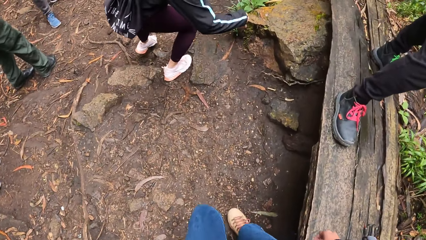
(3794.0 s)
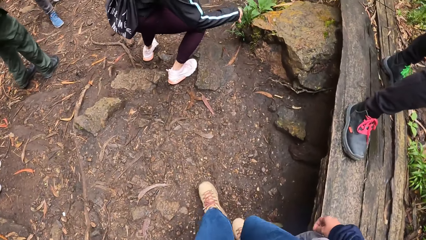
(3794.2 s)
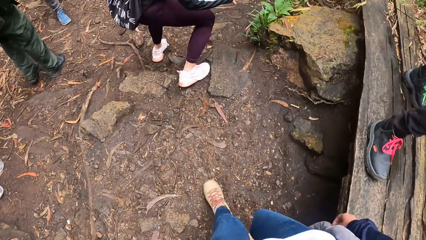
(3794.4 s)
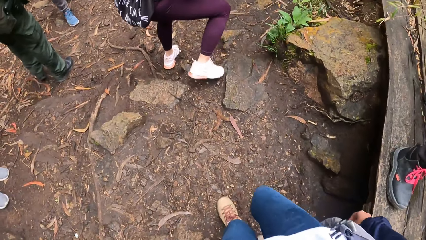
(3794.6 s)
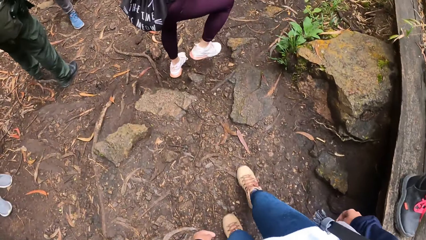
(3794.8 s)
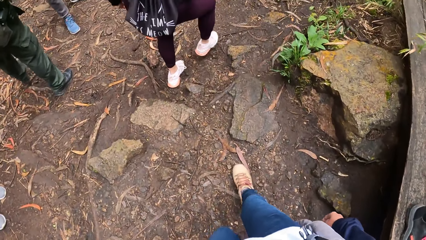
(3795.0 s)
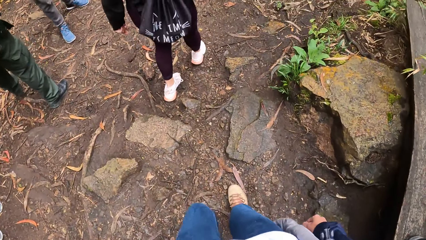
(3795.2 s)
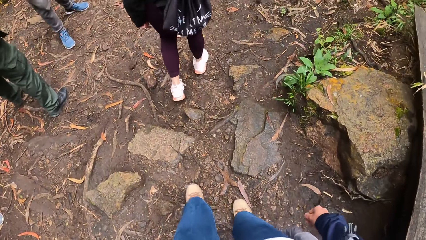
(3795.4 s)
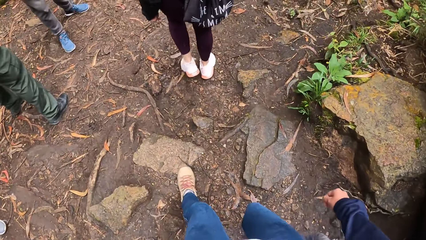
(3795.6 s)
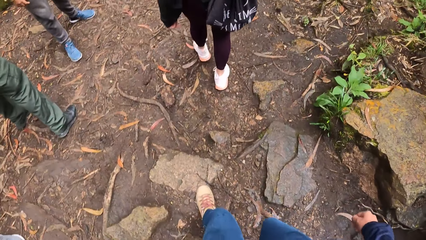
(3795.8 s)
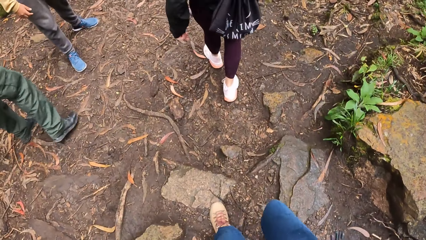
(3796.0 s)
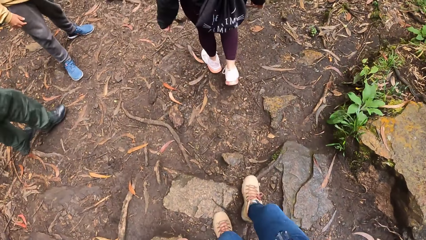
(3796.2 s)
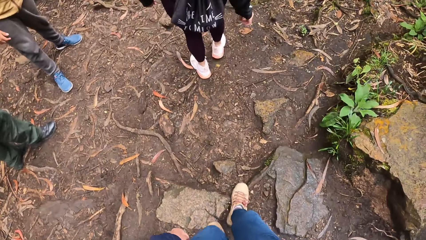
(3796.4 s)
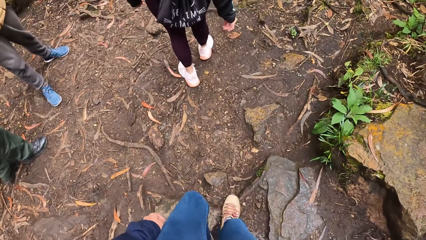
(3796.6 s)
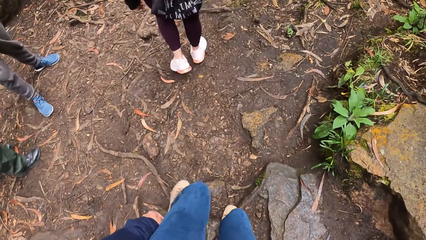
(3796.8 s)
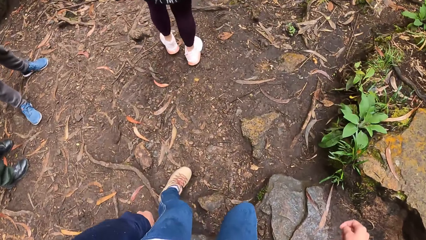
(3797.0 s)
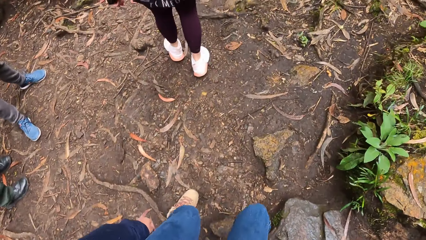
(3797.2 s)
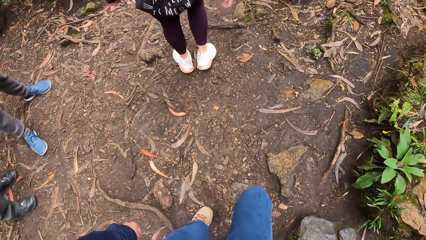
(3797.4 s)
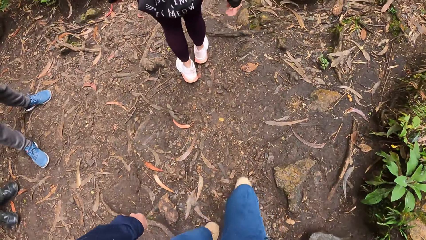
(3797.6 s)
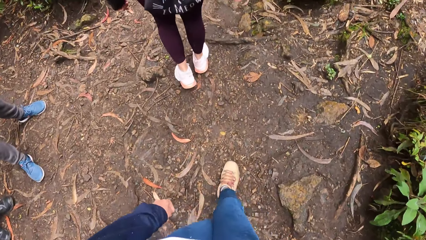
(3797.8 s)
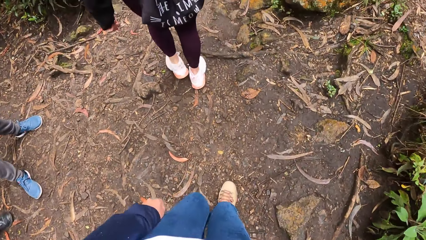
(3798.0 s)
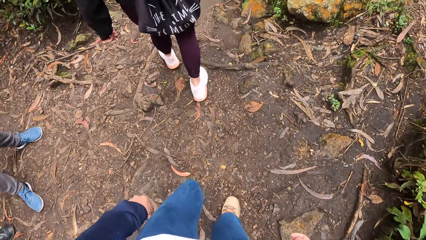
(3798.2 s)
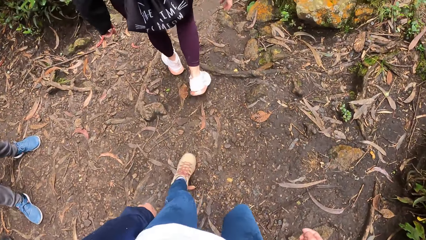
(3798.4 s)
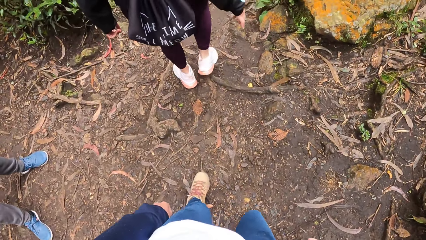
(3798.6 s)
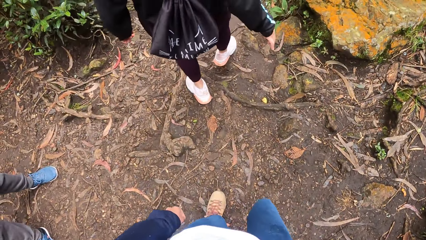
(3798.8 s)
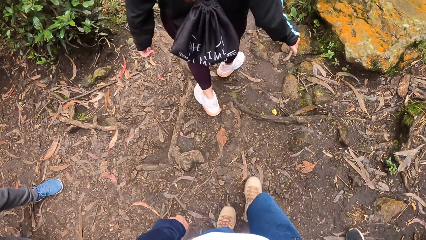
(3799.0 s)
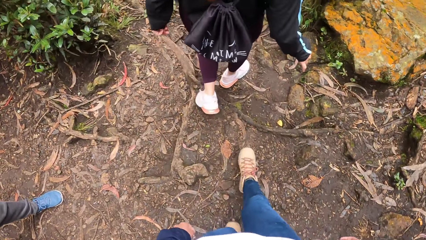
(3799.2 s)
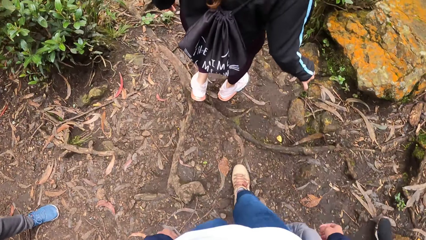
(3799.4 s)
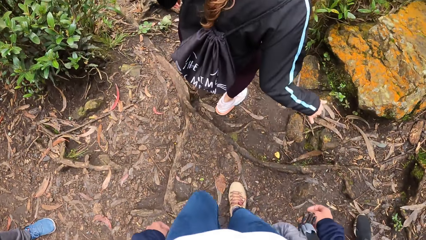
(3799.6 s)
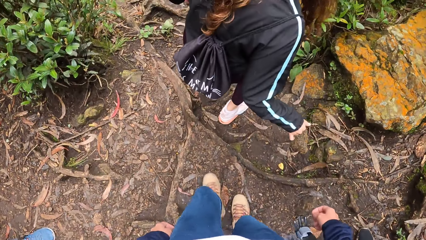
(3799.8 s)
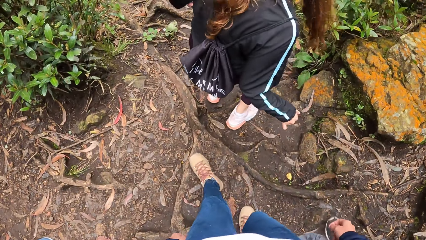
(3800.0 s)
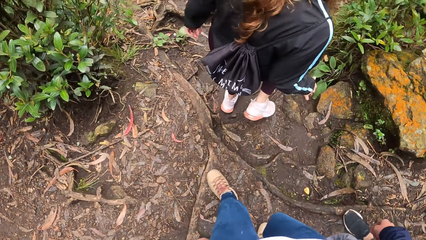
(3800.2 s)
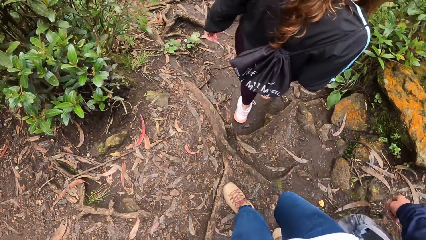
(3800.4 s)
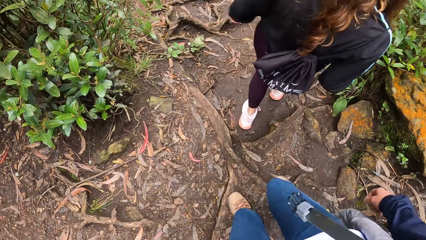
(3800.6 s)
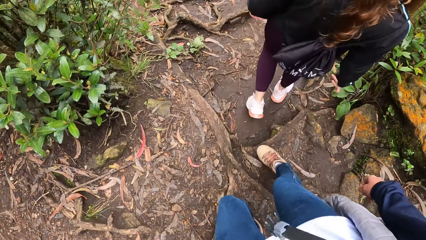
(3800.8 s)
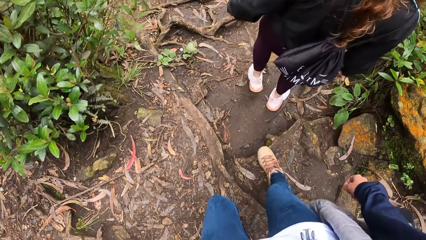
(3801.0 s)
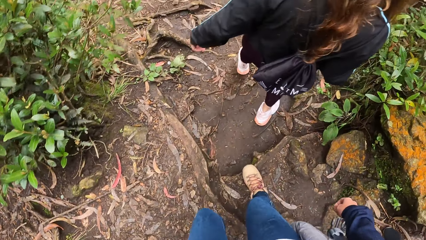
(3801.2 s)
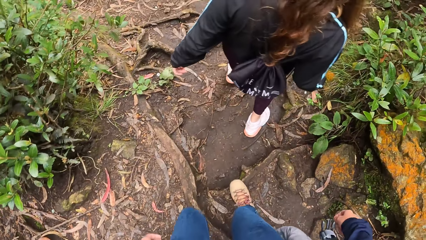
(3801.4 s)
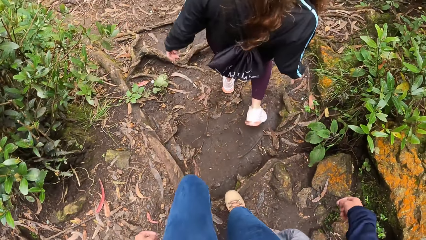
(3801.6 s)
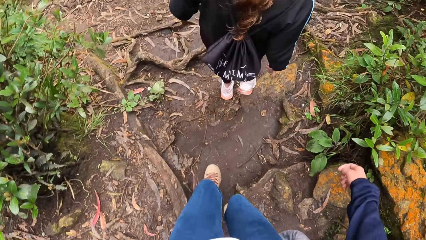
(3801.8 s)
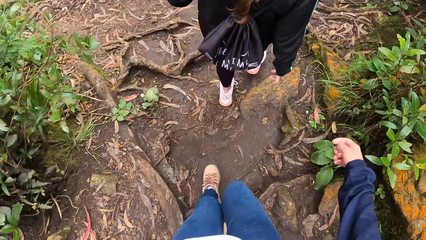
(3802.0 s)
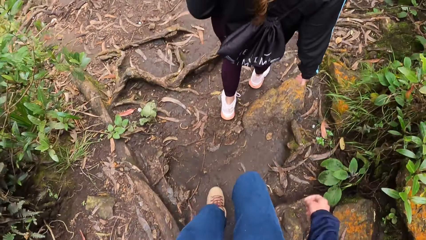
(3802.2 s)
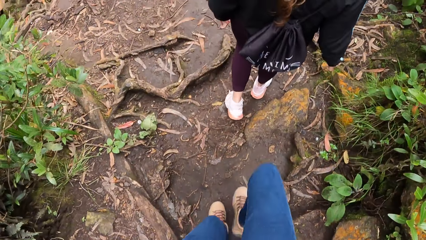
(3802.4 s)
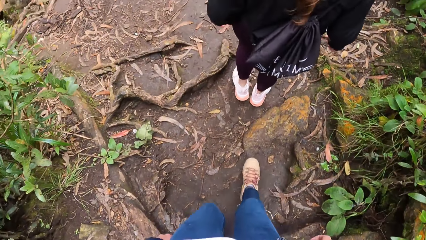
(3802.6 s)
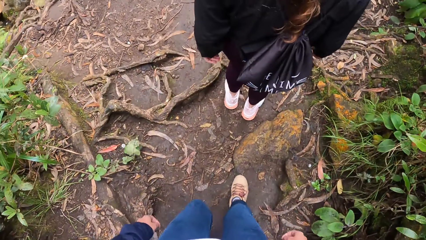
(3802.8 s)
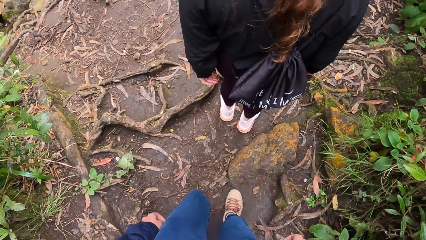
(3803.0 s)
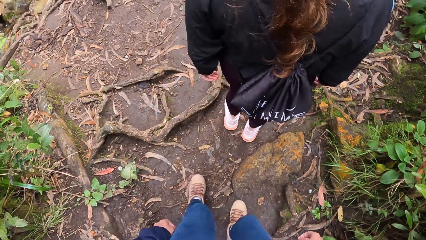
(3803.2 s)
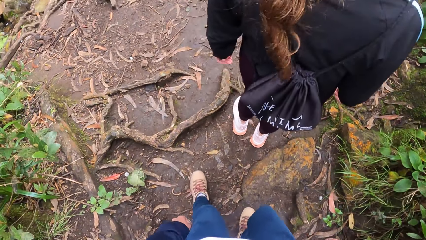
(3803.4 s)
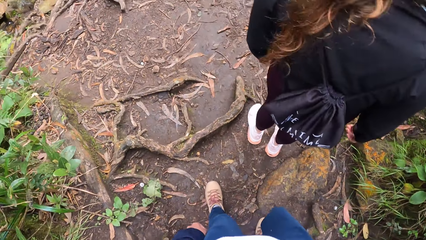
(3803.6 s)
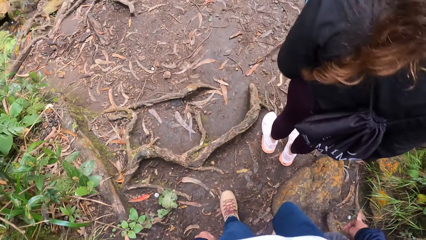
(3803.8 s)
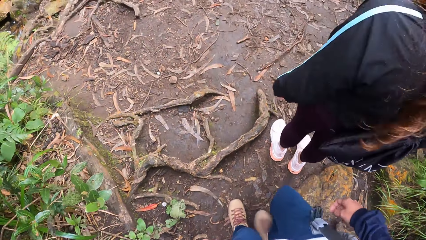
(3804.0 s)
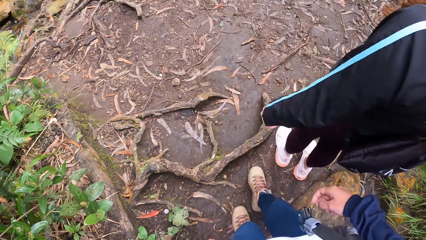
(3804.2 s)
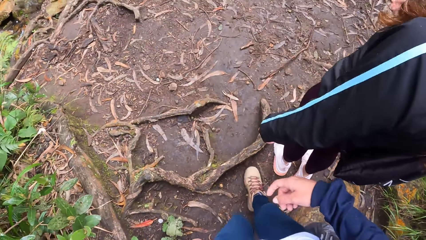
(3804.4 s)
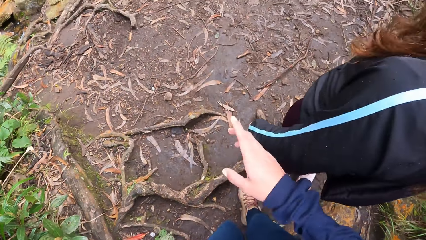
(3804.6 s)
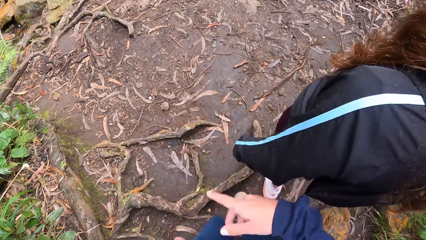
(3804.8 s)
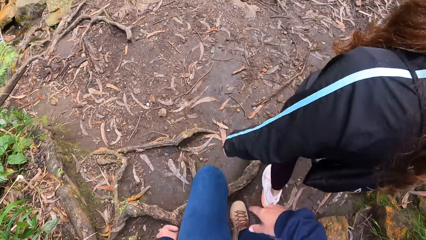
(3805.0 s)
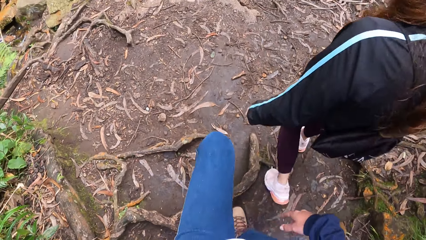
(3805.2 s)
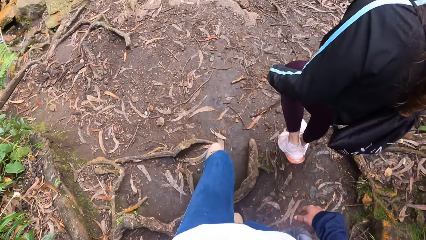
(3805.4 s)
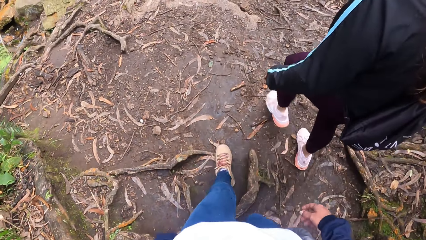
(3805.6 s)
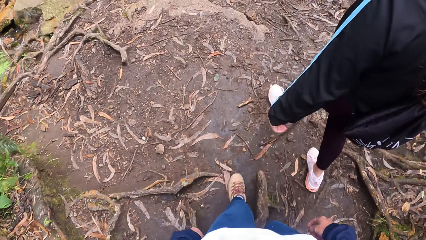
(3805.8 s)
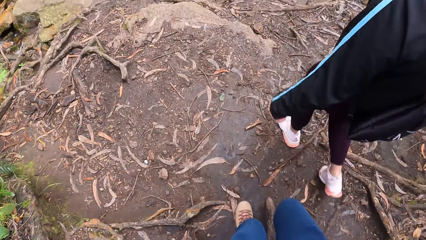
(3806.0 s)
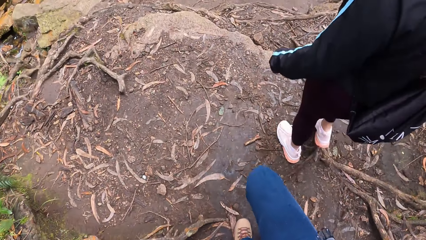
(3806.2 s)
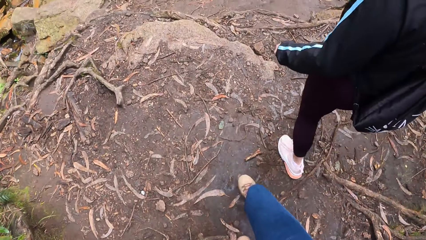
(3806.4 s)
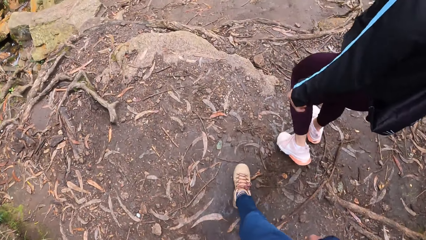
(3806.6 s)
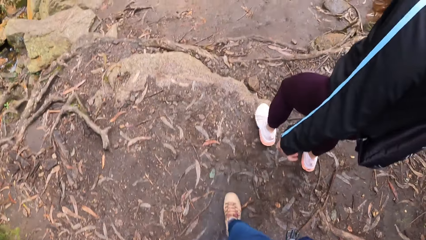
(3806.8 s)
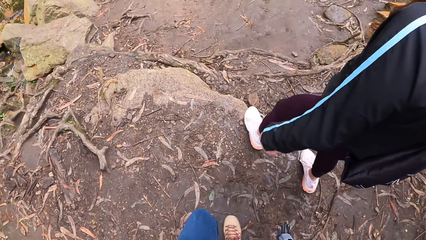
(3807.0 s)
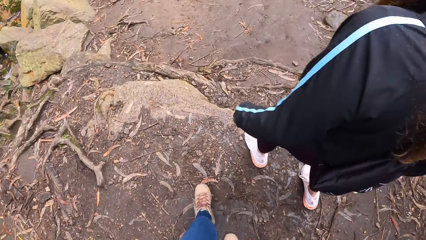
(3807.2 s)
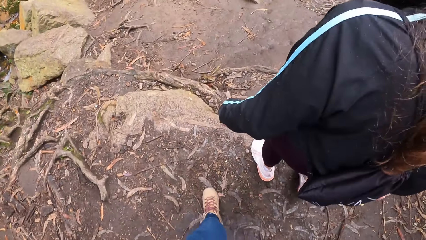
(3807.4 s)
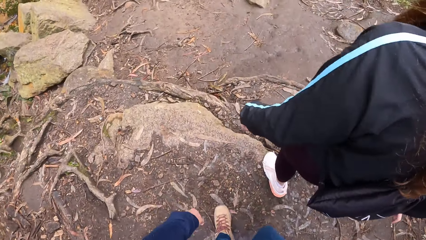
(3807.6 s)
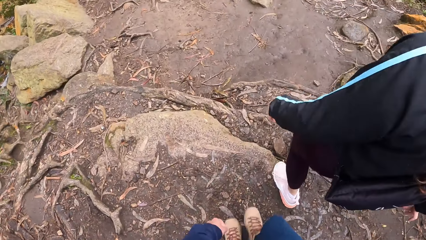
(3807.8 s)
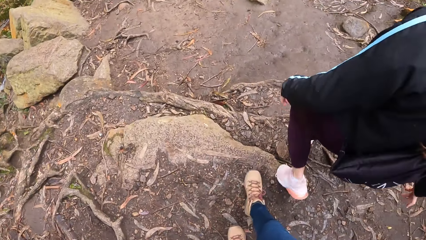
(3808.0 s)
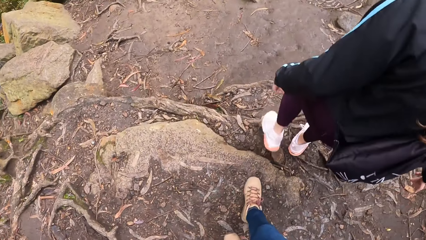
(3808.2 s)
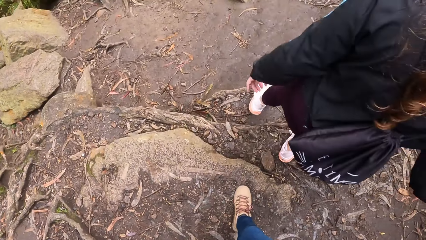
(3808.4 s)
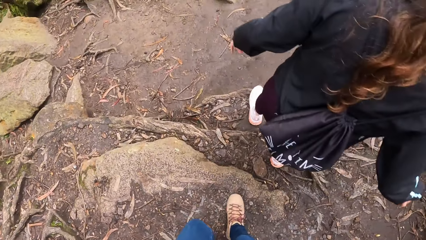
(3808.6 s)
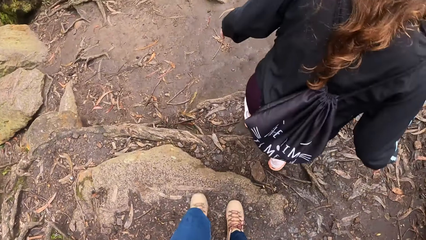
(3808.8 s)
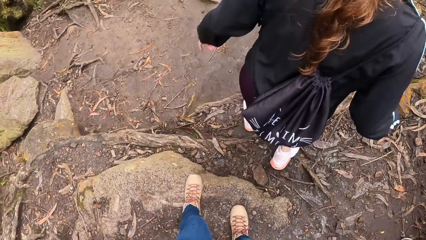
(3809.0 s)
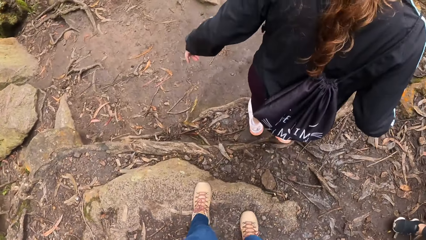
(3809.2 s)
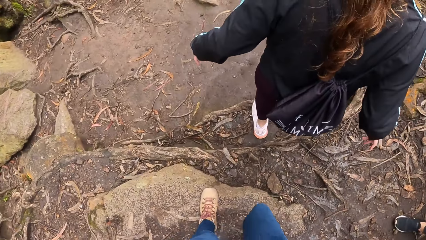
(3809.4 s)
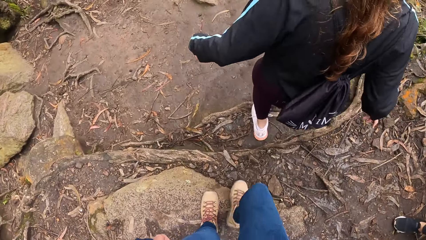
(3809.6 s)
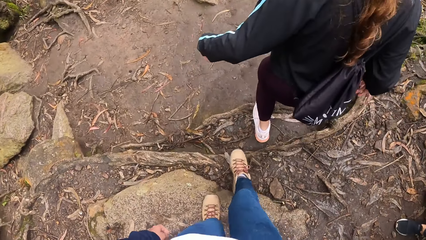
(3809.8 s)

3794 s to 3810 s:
The camera wearer walks behind a lady. They interact with the lady.
